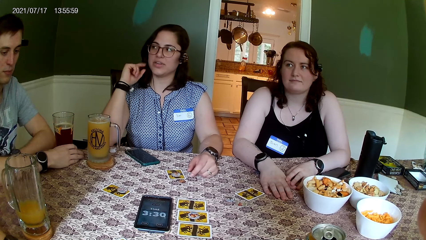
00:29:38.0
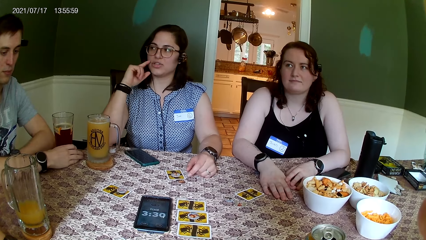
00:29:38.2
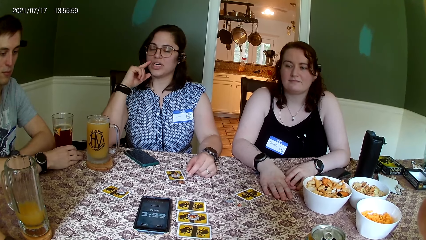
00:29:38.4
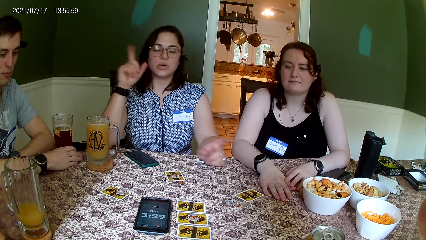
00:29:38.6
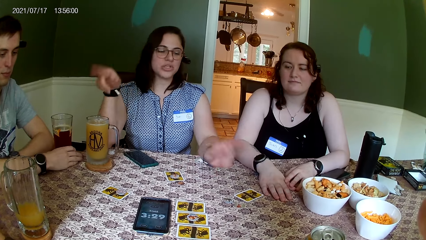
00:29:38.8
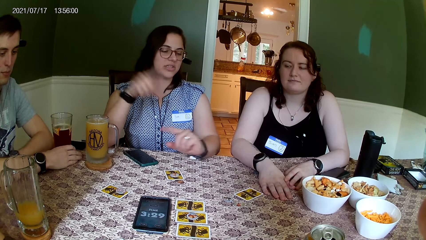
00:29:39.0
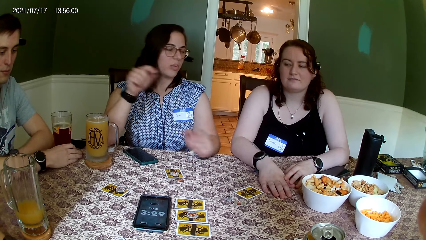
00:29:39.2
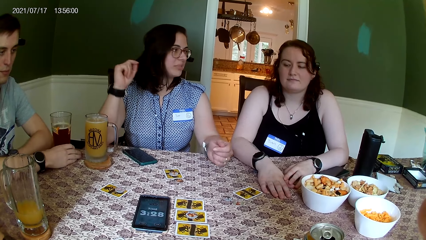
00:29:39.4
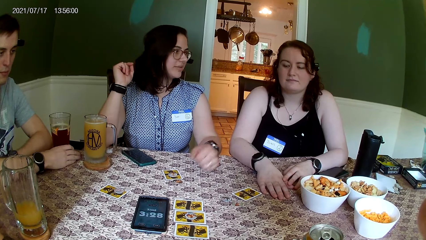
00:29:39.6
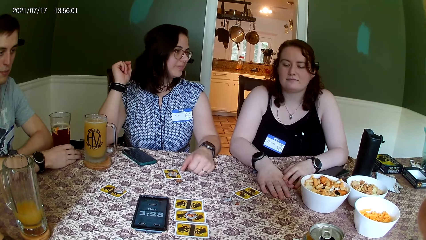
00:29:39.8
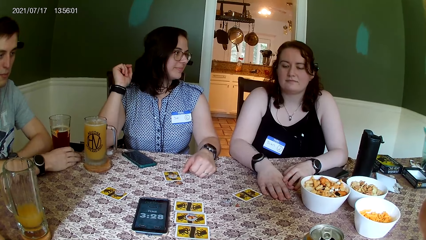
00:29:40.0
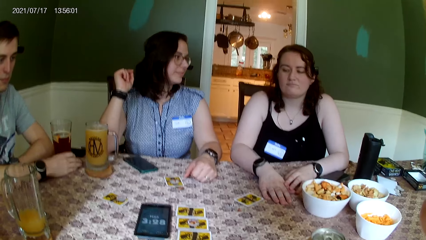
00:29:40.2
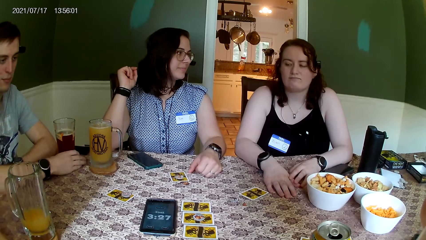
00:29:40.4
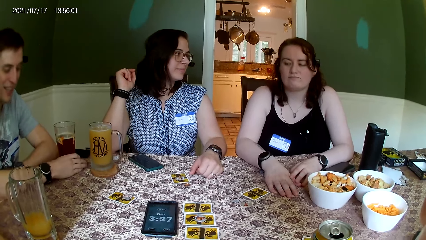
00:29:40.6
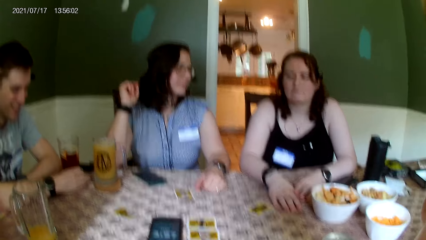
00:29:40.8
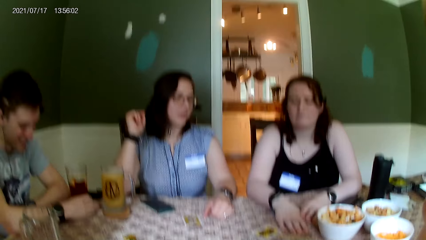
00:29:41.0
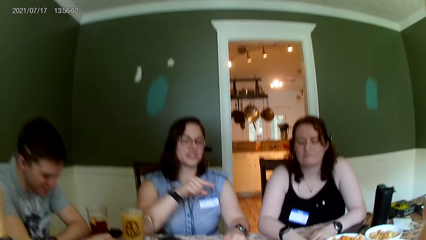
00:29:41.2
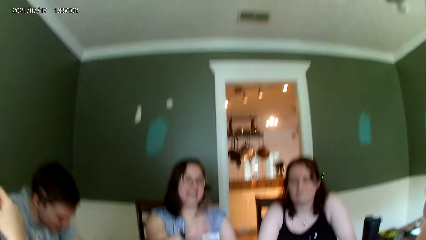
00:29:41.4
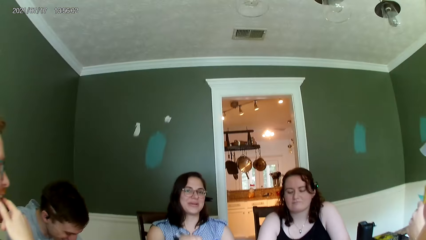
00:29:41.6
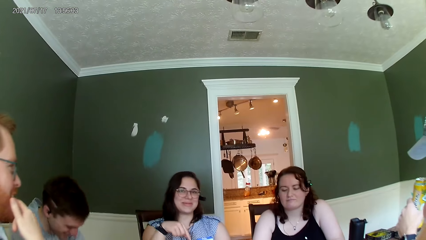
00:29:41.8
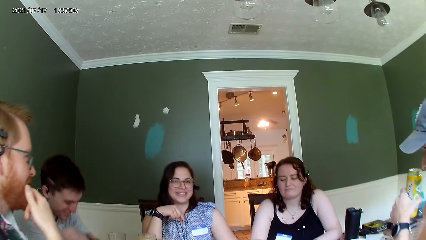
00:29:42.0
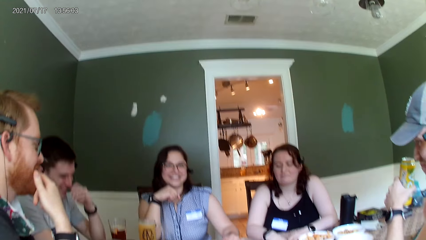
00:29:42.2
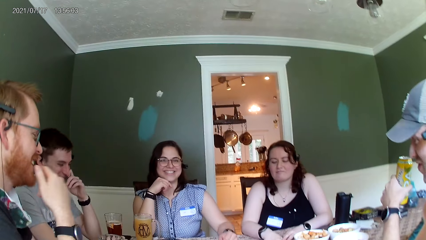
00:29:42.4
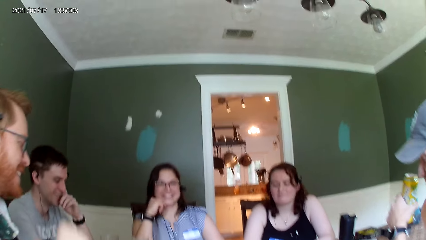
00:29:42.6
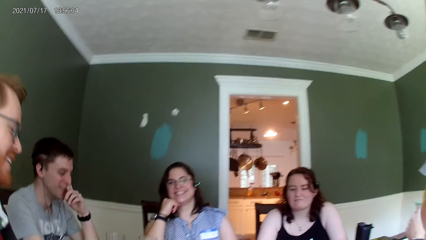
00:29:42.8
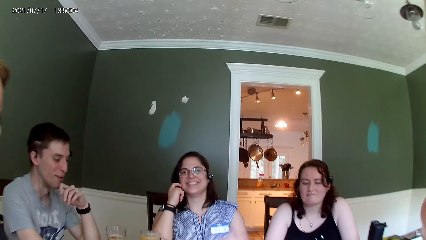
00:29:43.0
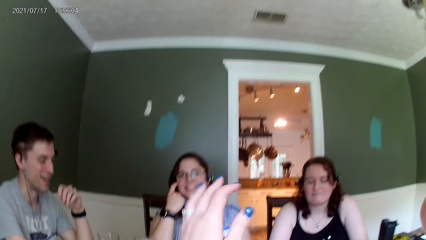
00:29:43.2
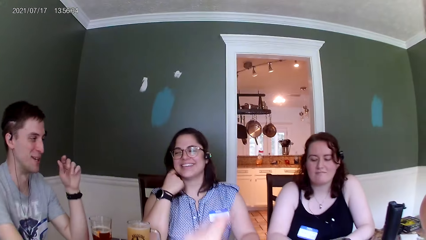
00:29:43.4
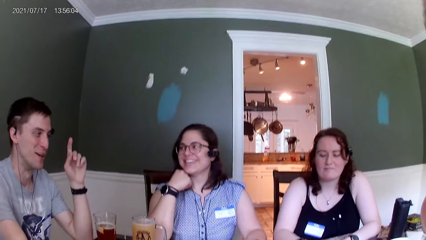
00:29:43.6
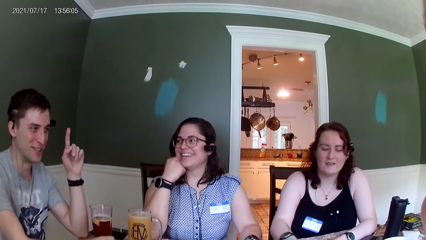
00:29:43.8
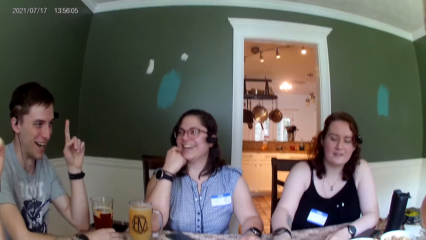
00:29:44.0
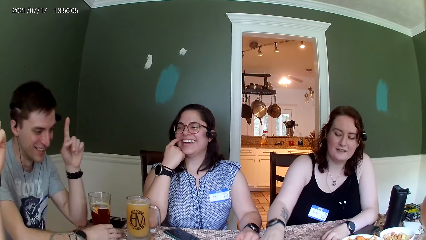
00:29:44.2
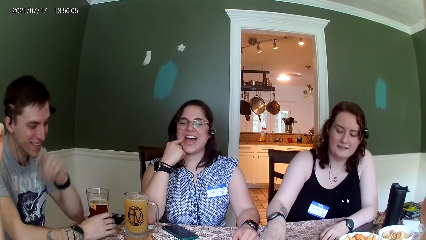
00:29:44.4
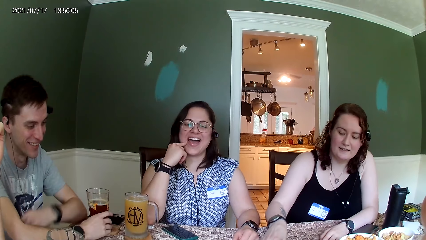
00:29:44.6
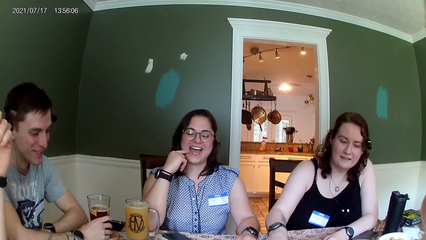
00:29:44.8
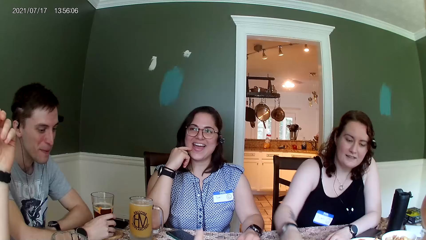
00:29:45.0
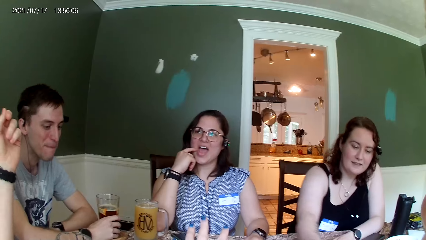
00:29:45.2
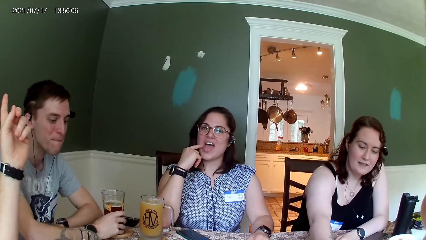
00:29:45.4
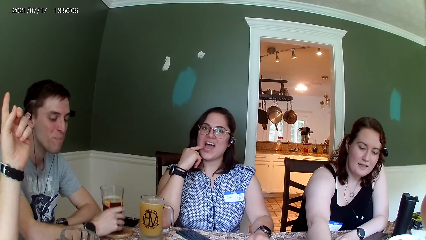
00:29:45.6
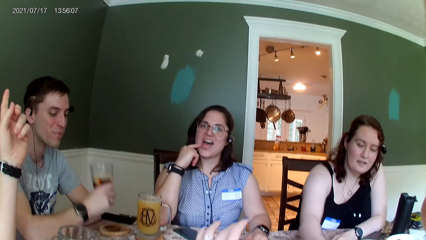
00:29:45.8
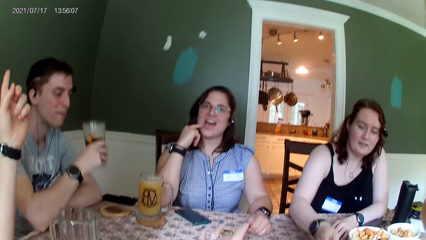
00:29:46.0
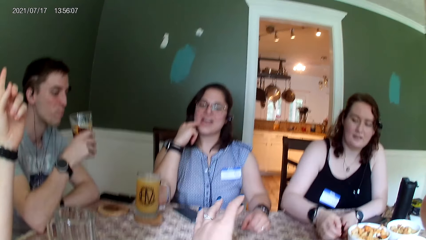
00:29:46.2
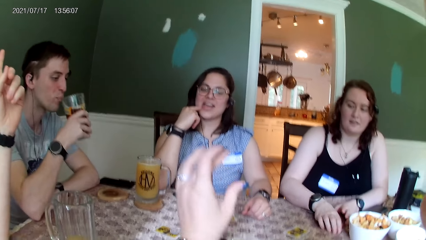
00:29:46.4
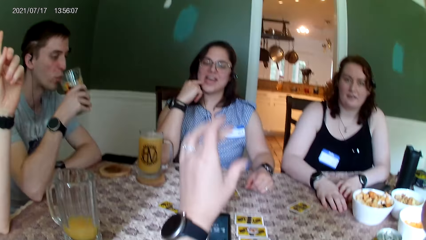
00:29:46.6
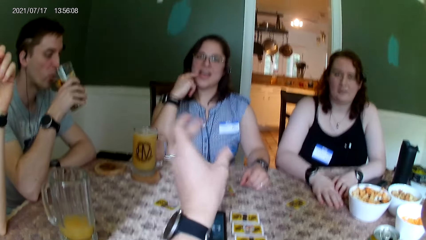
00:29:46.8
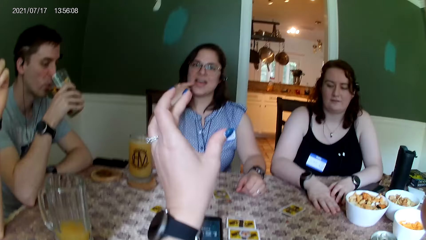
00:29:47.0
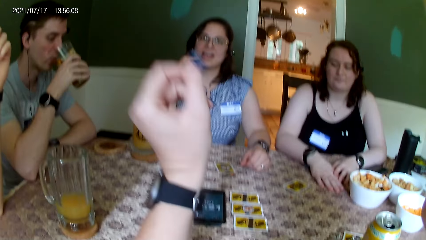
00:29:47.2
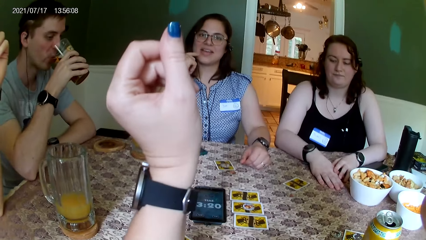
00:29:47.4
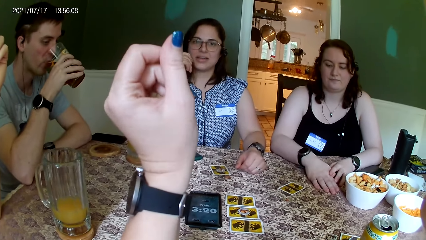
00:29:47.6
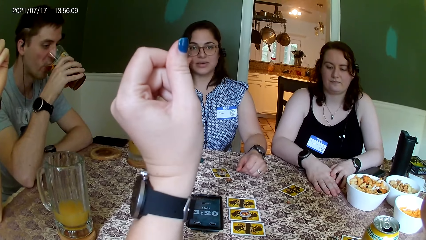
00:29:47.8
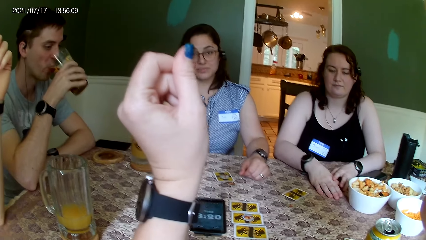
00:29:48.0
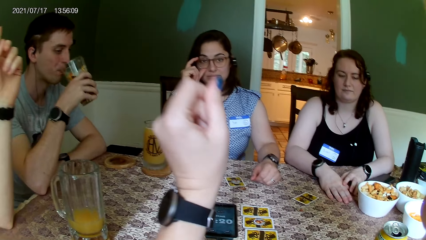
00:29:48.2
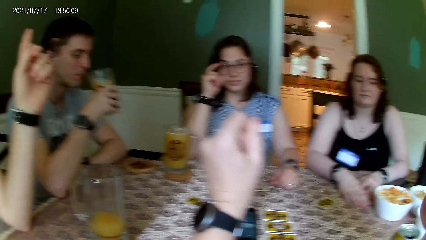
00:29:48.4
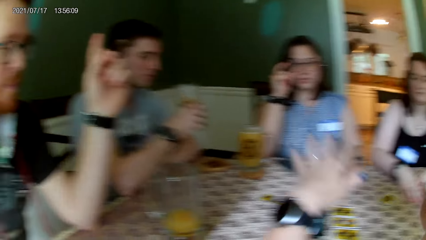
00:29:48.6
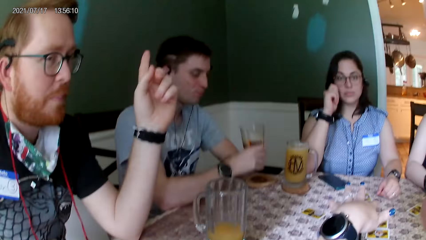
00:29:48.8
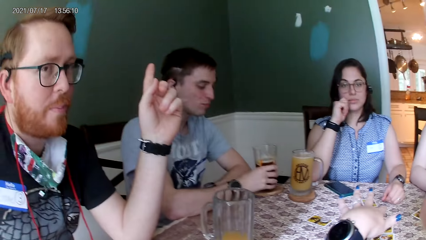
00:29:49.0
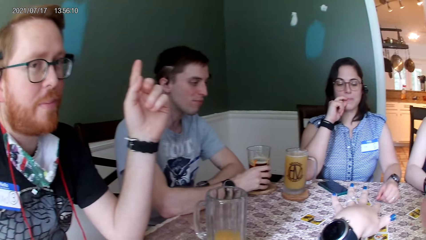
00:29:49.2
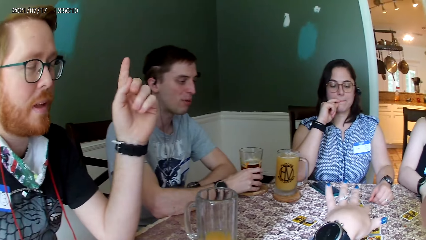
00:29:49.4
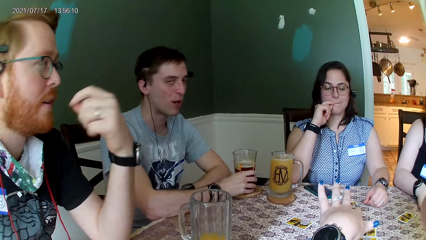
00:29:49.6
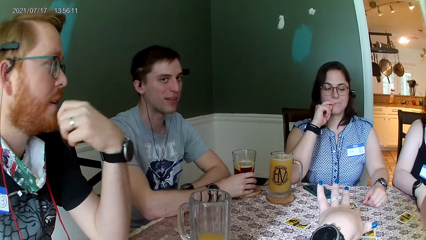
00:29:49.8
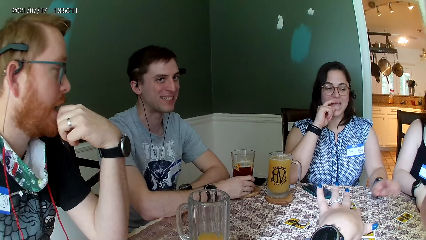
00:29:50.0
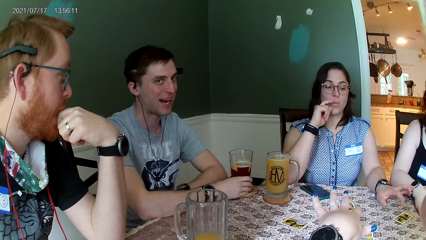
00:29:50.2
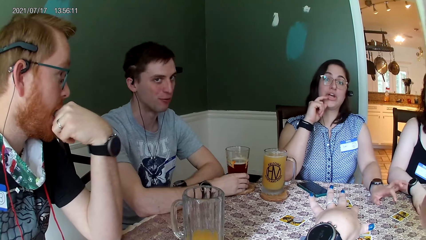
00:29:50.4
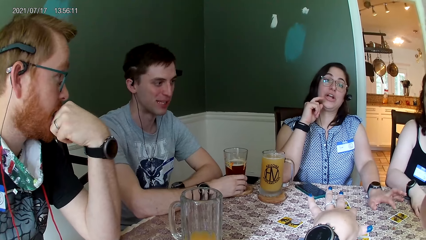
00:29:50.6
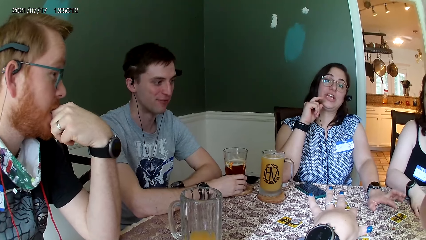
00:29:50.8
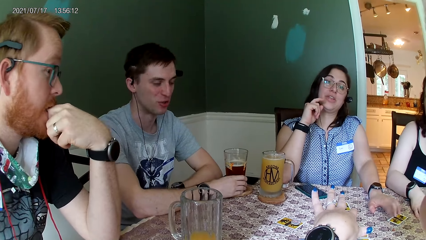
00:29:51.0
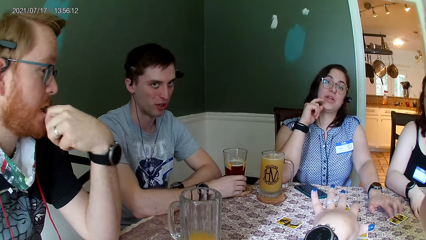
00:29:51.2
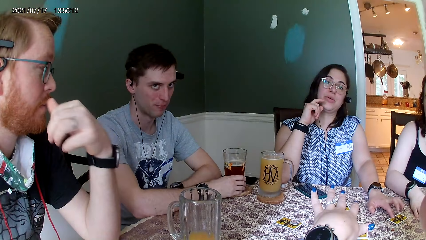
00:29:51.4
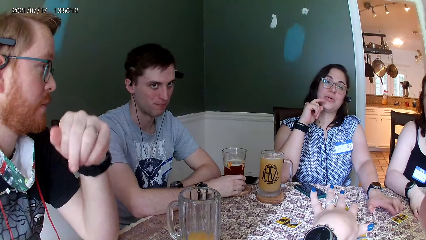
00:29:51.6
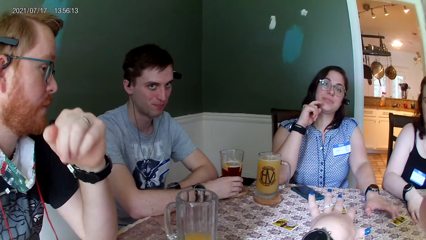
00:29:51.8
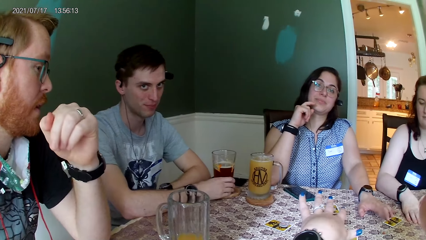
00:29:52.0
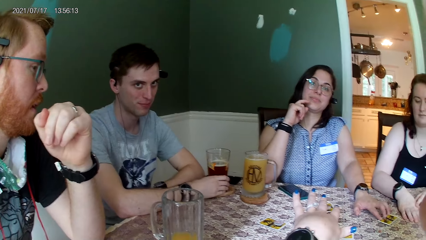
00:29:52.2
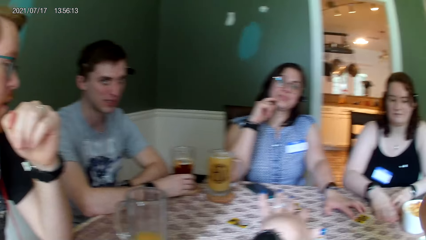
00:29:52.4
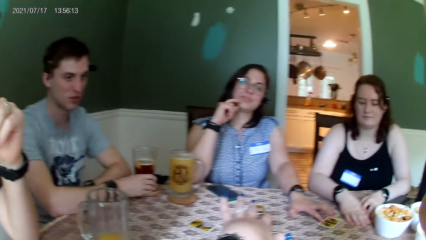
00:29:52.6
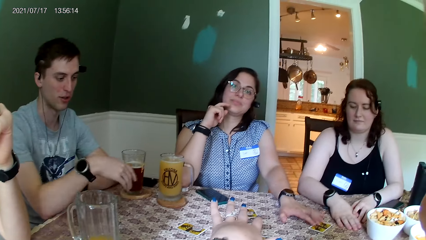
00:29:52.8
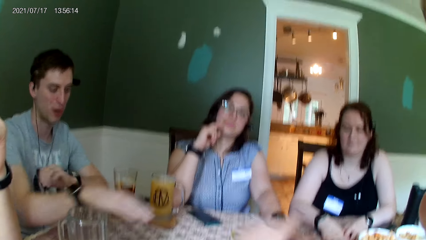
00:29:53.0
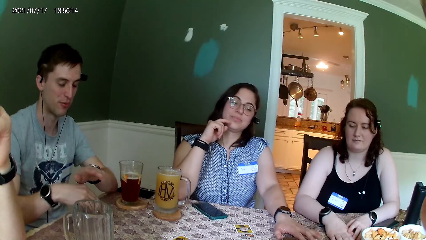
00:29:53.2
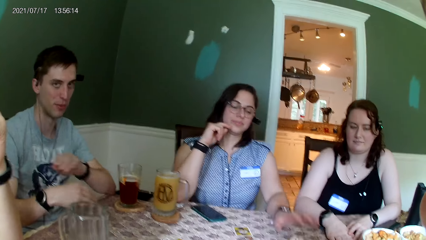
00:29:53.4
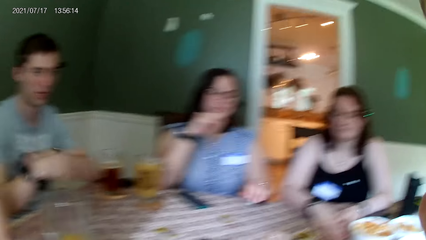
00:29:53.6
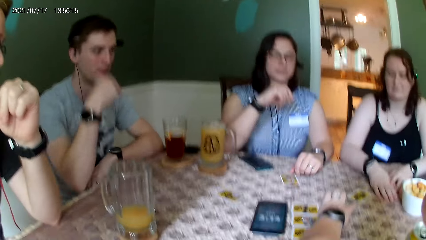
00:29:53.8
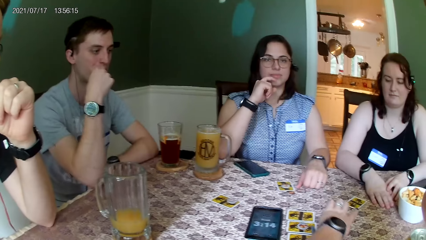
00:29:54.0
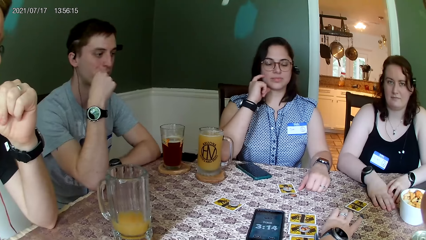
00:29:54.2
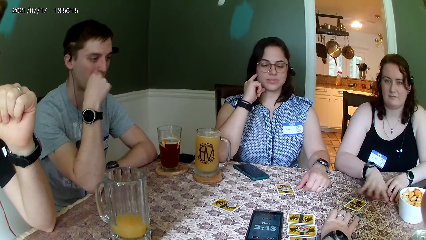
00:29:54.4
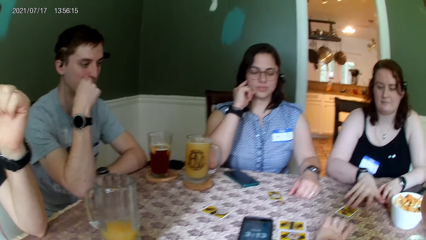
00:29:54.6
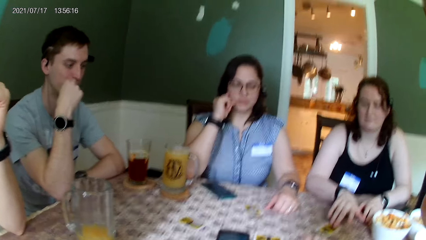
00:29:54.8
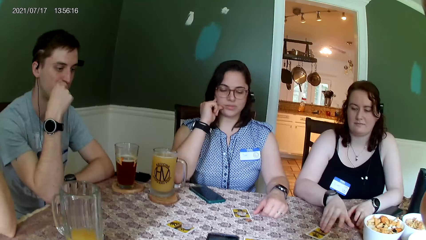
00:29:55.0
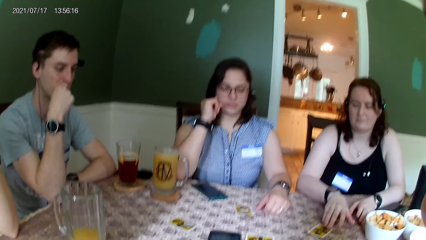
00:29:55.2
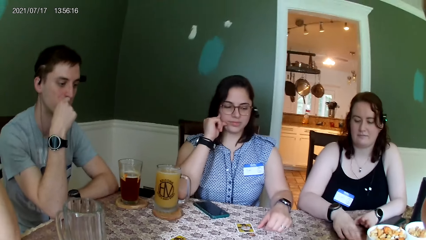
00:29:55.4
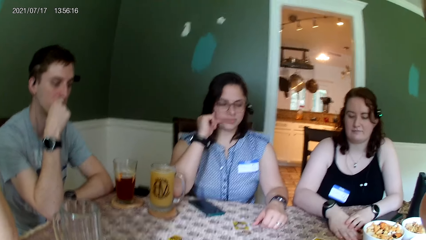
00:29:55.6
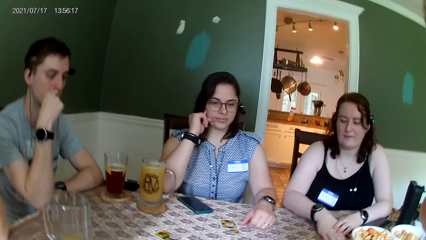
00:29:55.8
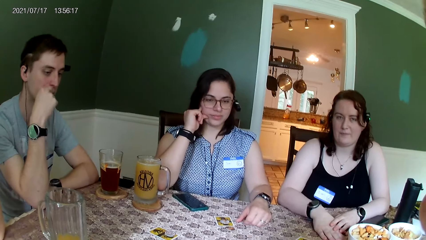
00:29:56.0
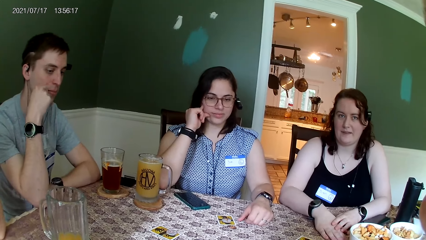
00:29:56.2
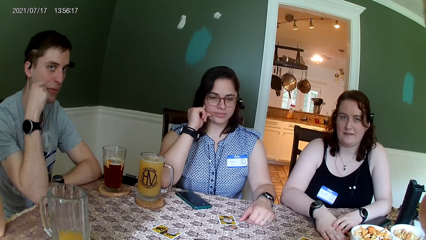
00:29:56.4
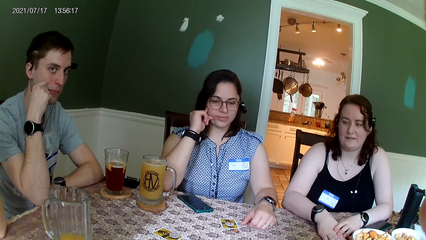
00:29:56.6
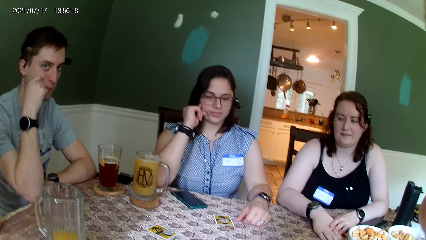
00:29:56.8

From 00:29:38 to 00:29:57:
The camera wearer converses with everyone on the table, raising a hand. A man converses with the camera wearer. A woman taps her left fingers on the table. Another woman converses with the camera wearer. The camera wearer converses with everyone on the table.
